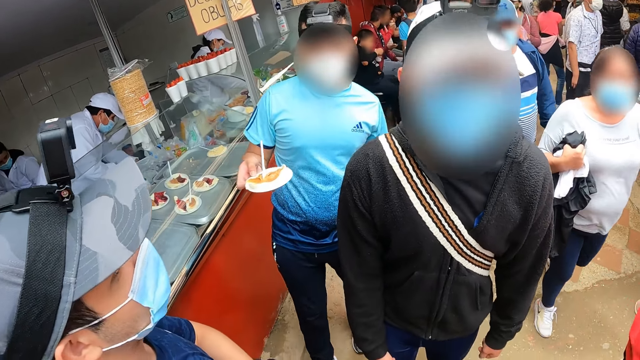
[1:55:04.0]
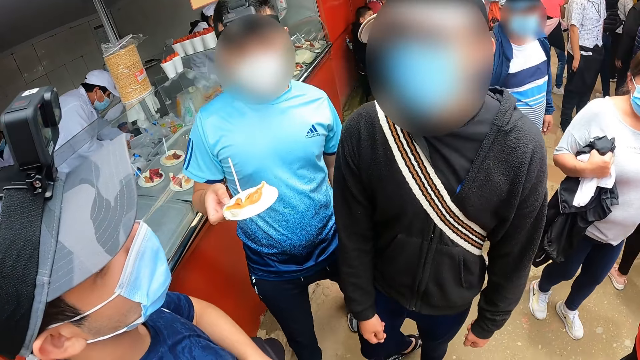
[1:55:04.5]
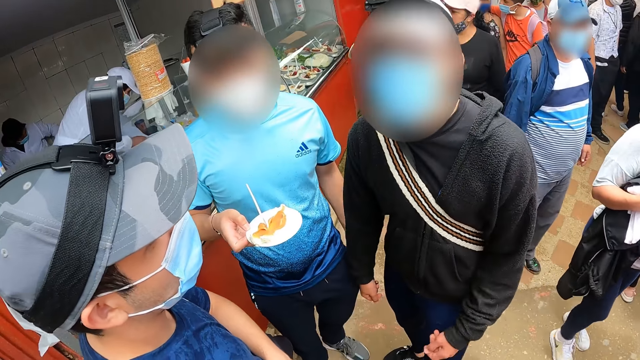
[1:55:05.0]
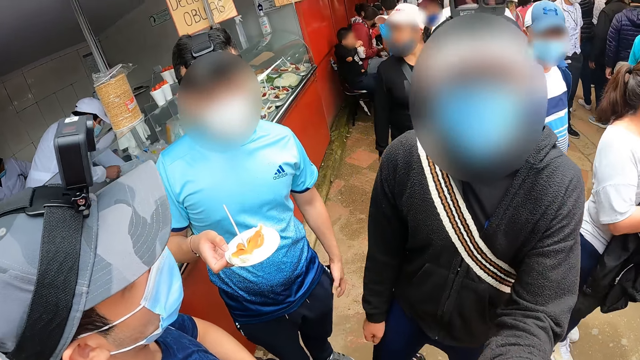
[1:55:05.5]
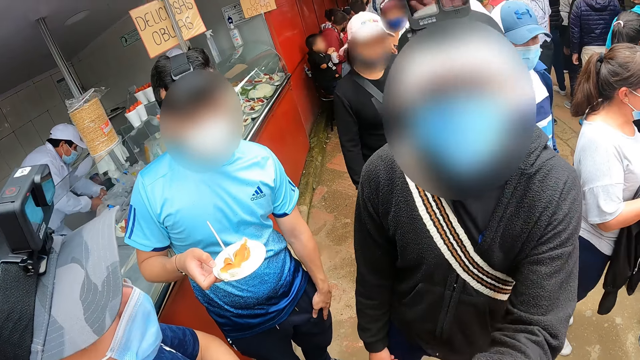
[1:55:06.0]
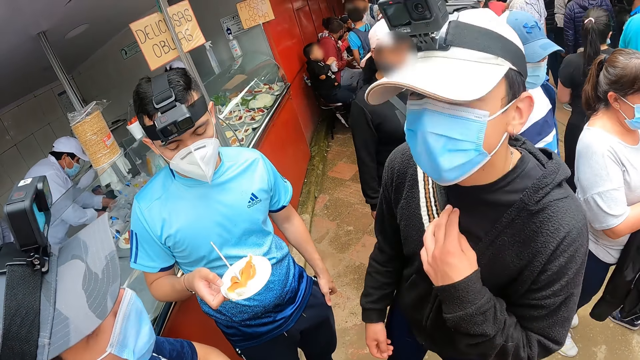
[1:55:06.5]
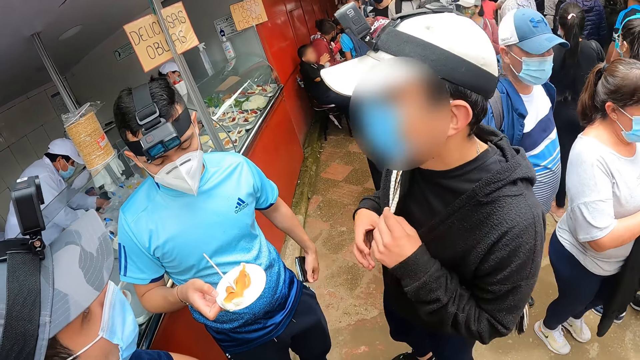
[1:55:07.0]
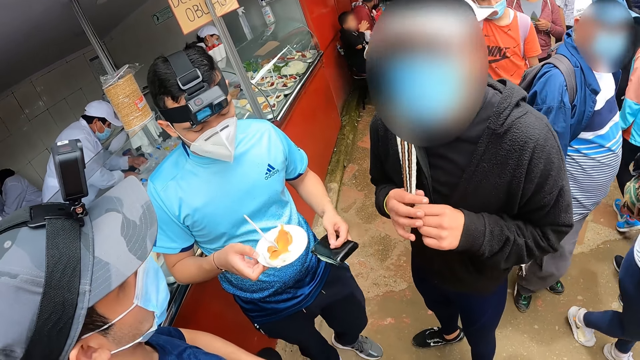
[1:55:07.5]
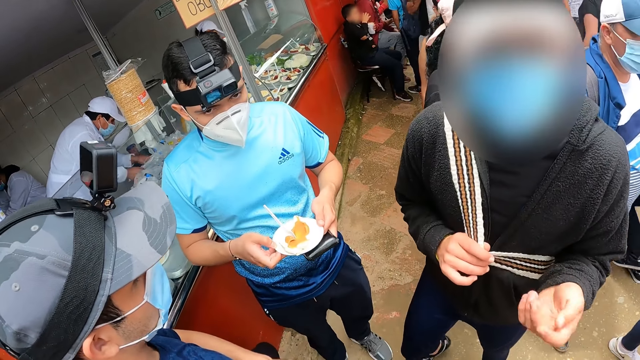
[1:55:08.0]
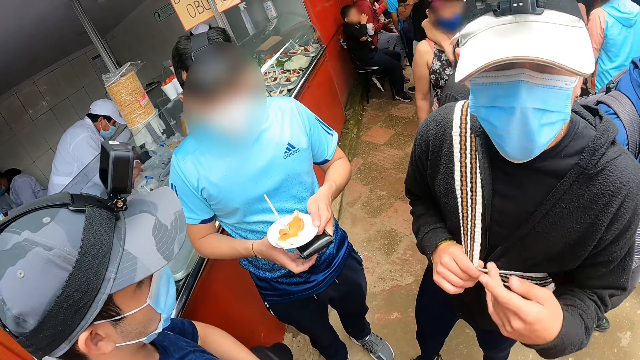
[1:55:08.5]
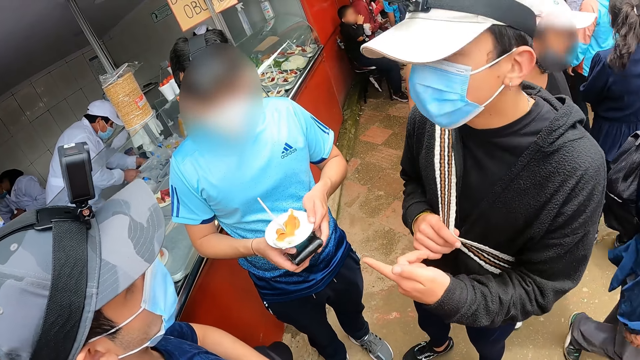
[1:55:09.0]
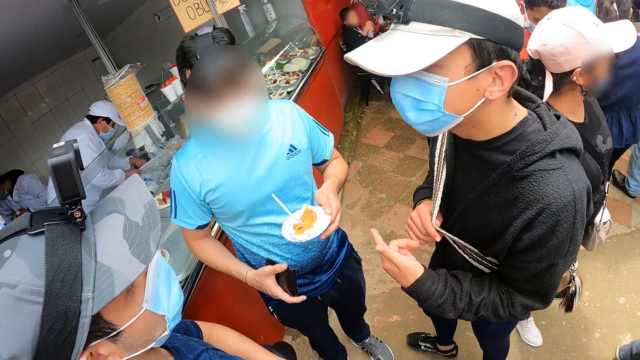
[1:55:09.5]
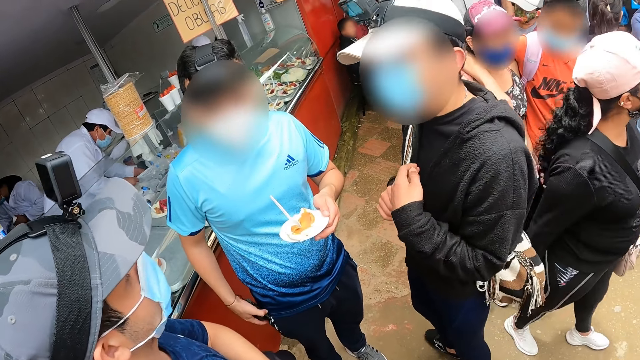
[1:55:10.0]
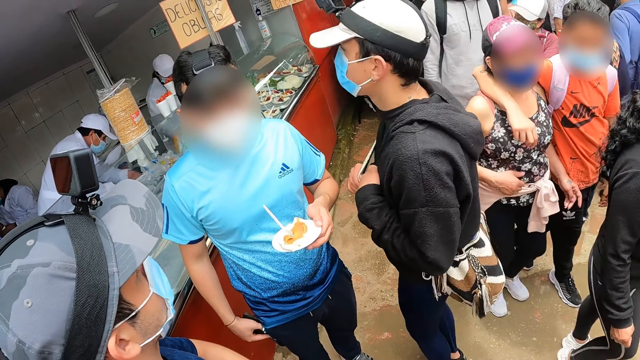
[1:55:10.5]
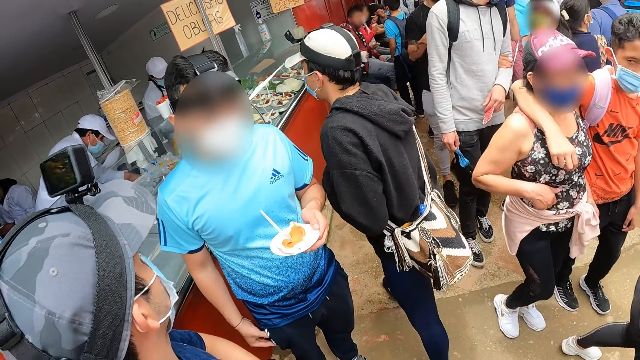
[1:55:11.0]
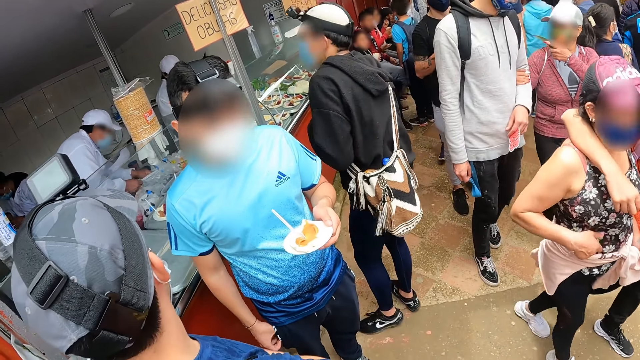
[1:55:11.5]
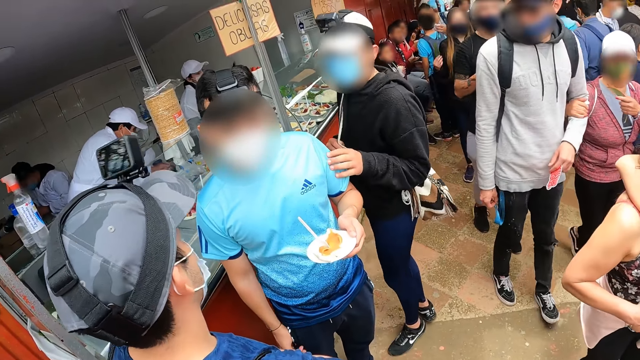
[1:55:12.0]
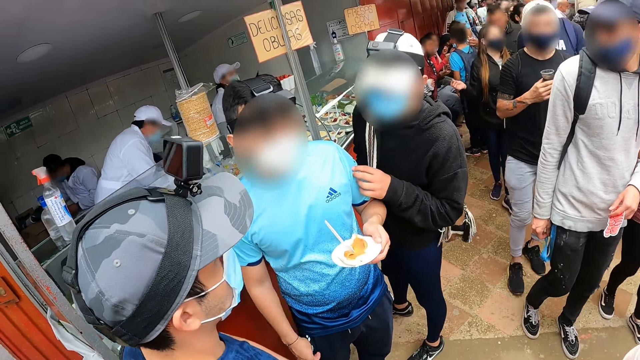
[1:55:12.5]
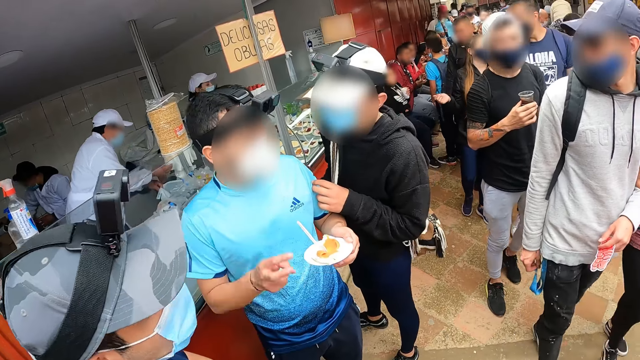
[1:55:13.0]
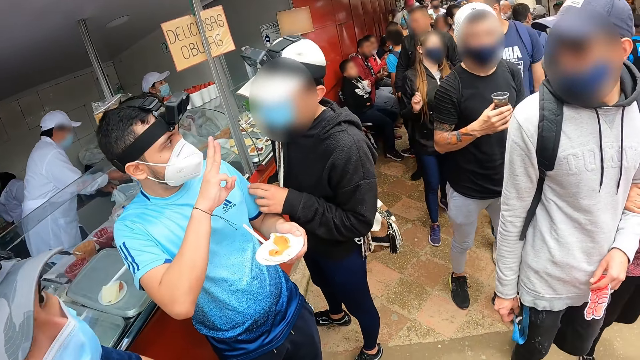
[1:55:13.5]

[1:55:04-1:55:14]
A man talks to another man. The camera wearer interacts with a man, a second man, and a third man. The third man removes a wallet from his trouser pocket with his left hand. He passes a plate from his right hand to his left hand. He passes the wallet in his left hand to his left hand. He puts the wallet in his left hand into the pocket on his trouser. The first man interacts with the third man.

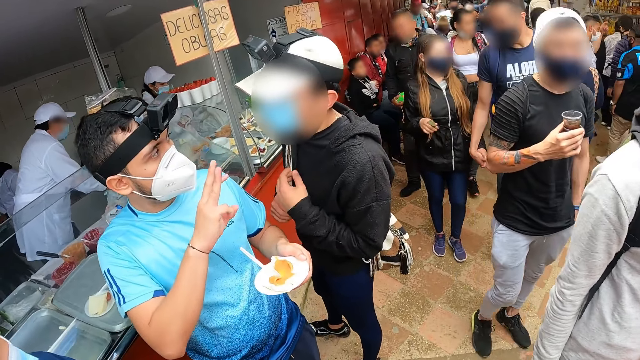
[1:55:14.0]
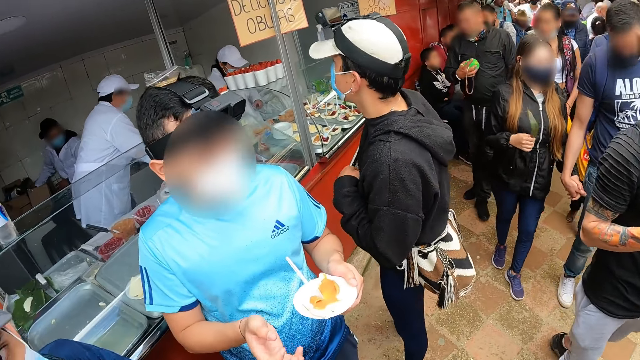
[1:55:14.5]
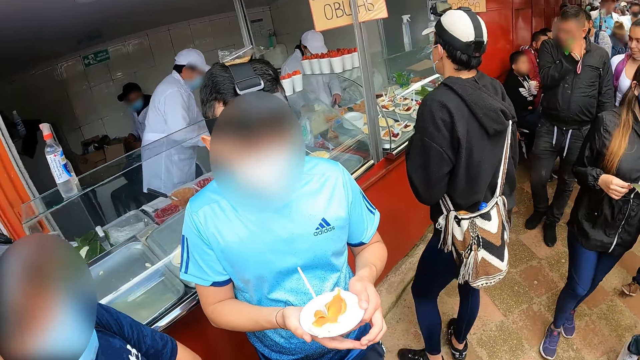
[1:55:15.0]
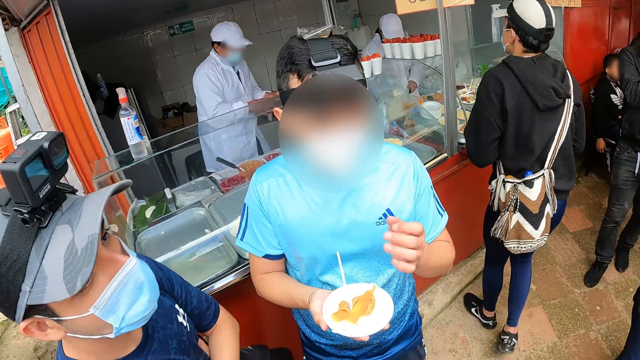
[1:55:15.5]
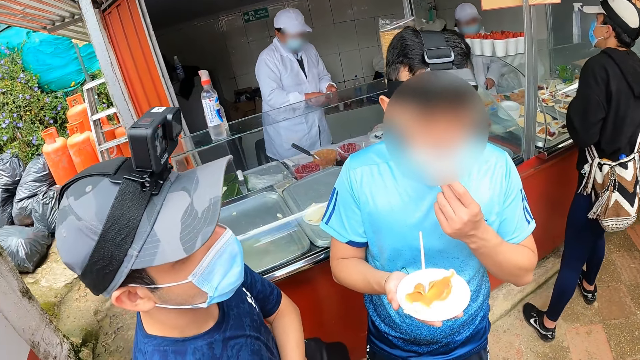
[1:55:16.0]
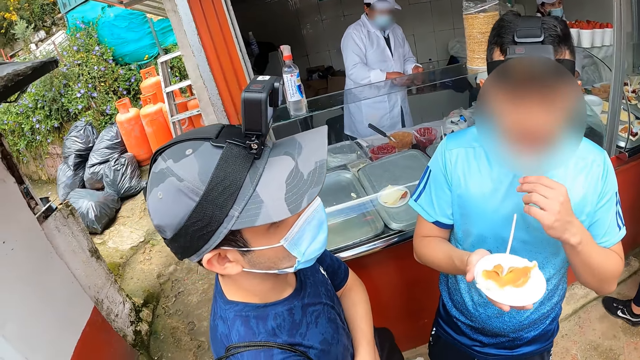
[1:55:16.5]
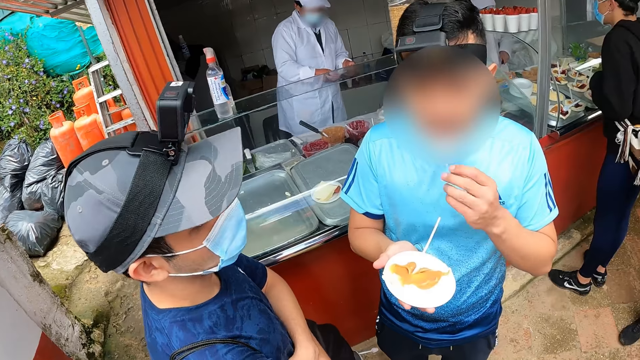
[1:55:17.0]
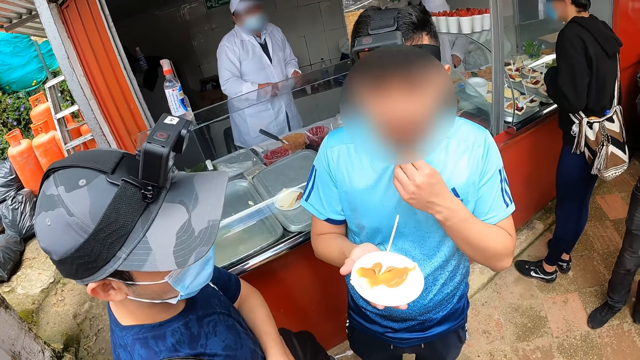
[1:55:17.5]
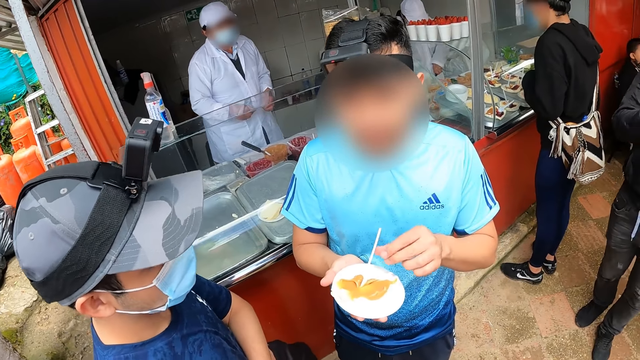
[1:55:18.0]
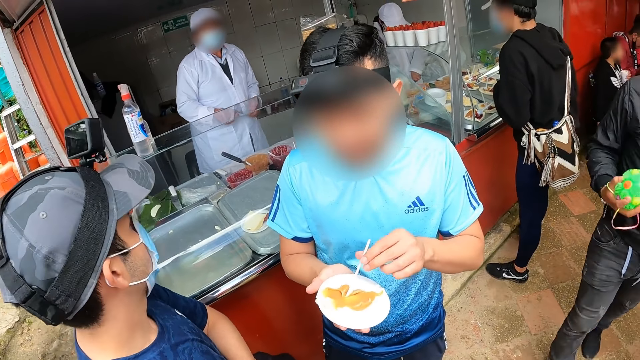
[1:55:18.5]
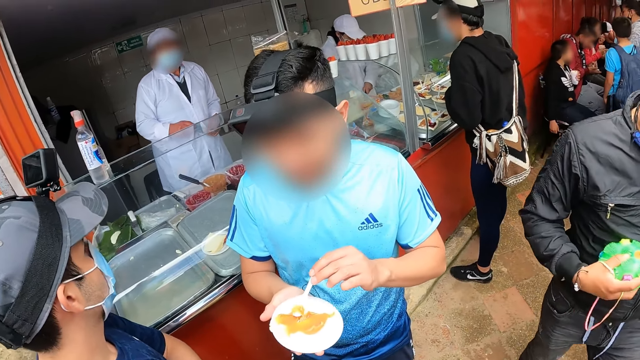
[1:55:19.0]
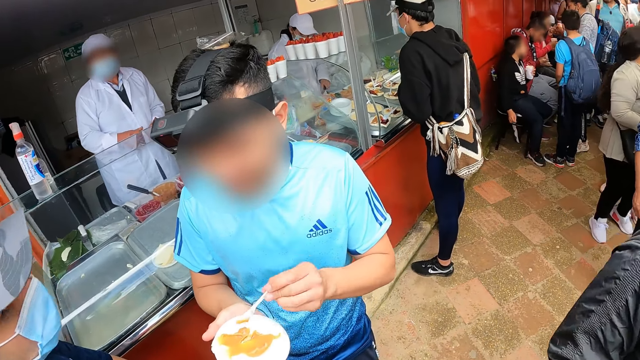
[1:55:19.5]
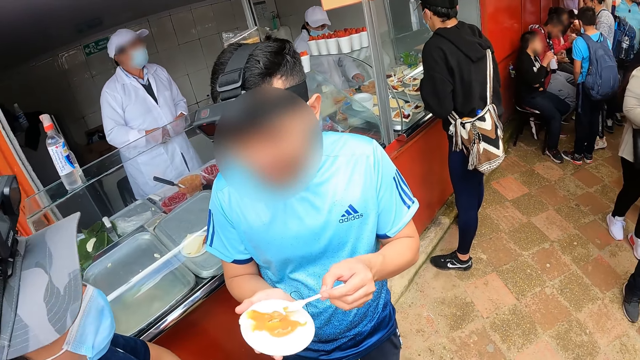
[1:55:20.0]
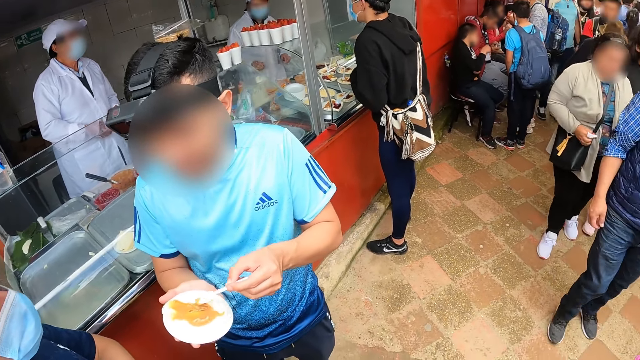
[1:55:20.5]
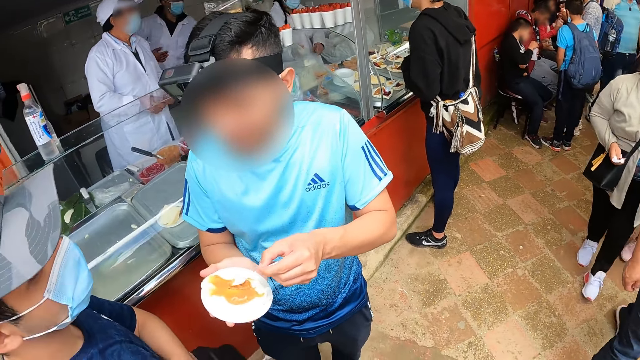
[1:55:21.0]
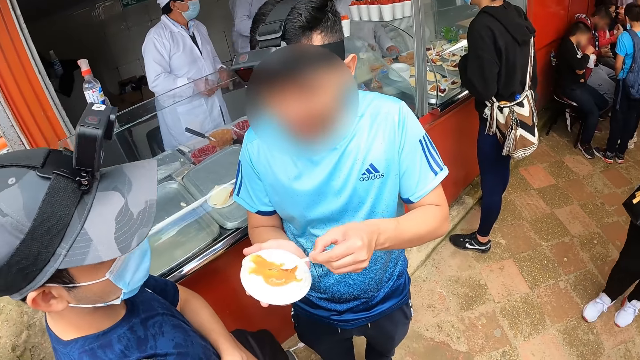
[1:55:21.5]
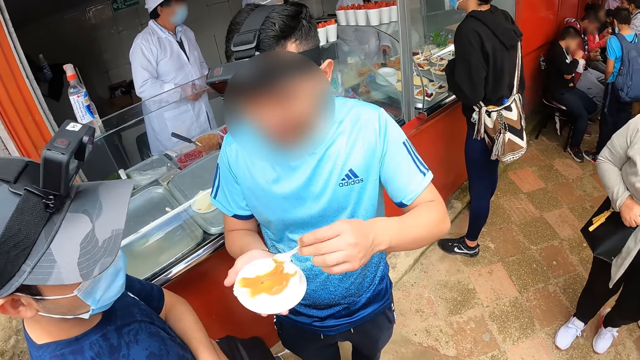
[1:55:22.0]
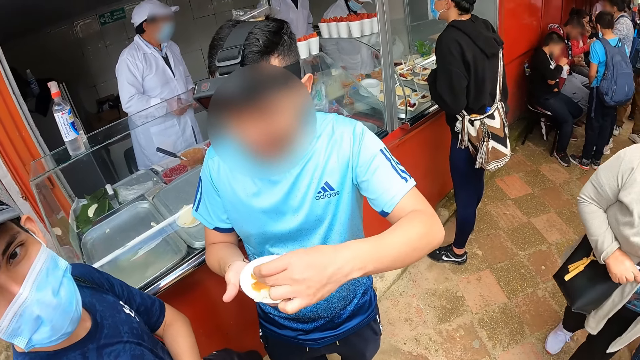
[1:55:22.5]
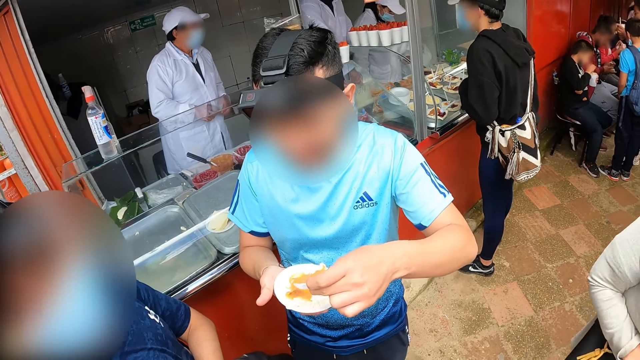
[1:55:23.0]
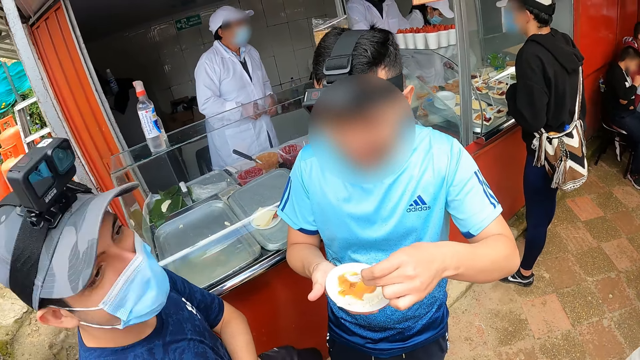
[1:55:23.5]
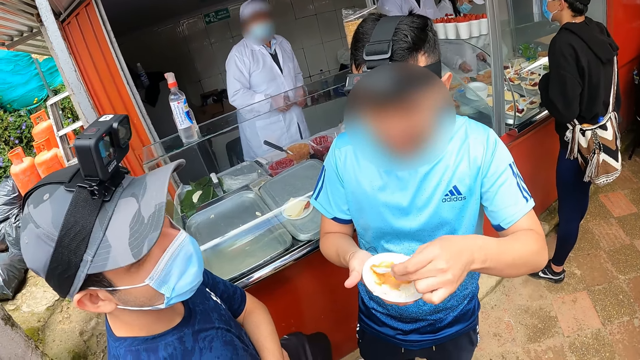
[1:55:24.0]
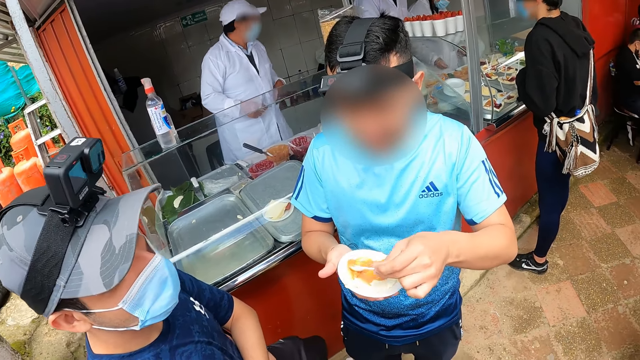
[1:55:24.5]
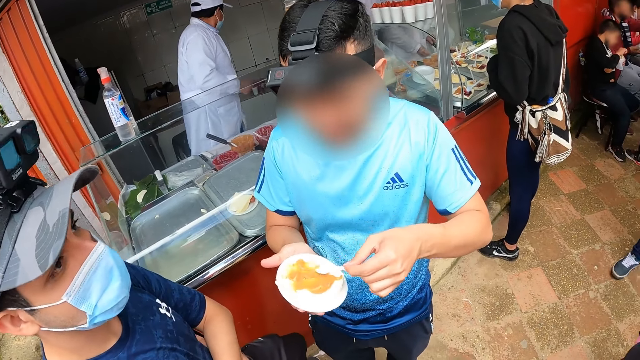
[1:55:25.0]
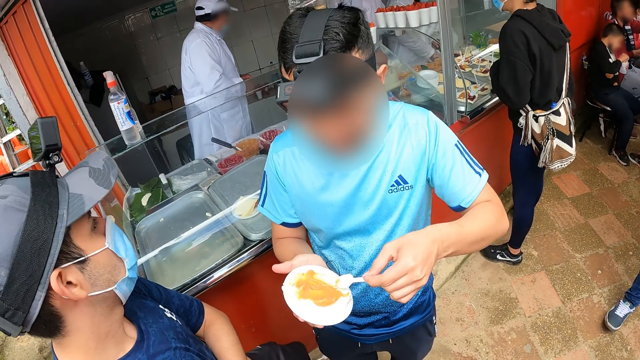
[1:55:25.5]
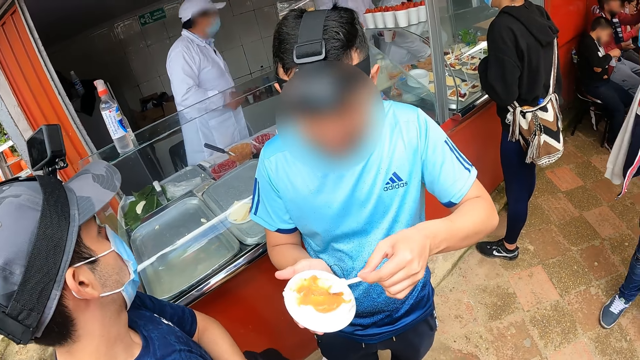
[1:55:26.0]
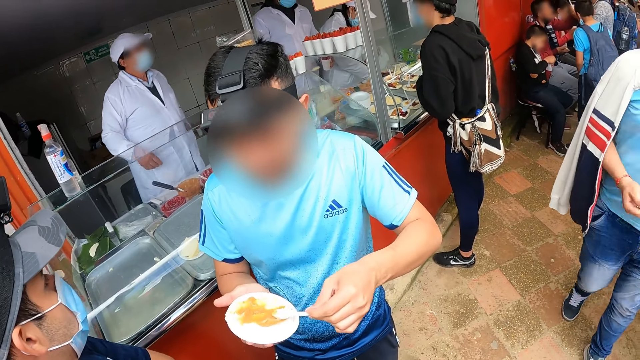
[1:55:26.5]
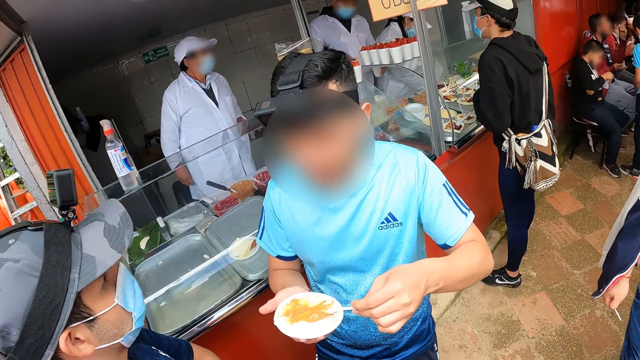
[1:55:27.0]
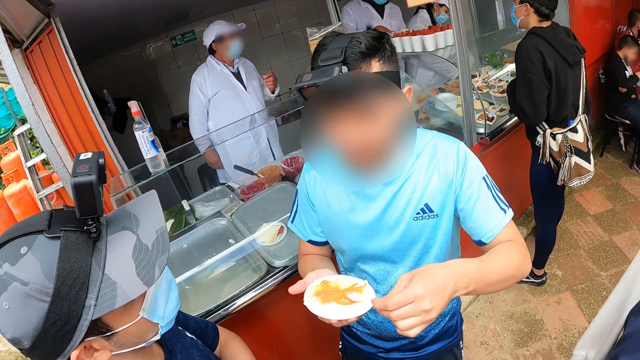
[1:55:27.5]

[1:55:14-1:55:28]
The camera wearer looks around the hotel. The third man passes the plate from his left hand to his right hand. The first man interacts with a woman. The third man adjusts a nose mask on his face with his left hand. The camera wearer interacts with the second man and the third man. The third man picks up a spoon from the plate with his left hand and spreads the ice-cream on the plate with the spoon in his left hand.
